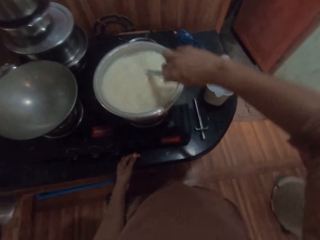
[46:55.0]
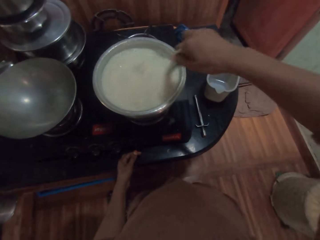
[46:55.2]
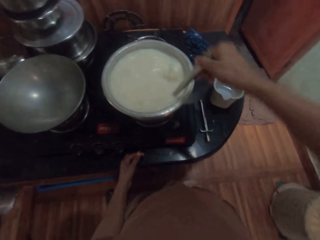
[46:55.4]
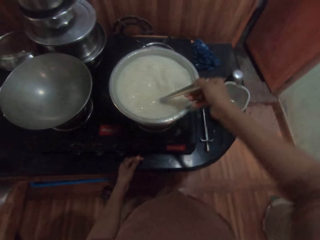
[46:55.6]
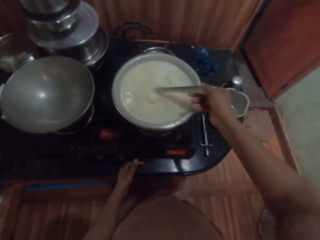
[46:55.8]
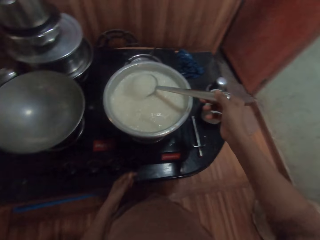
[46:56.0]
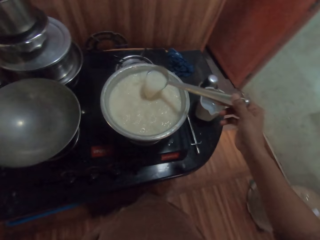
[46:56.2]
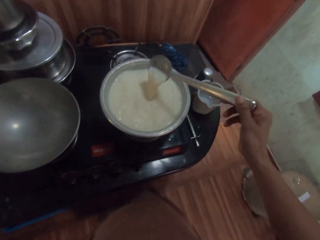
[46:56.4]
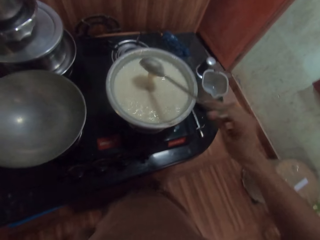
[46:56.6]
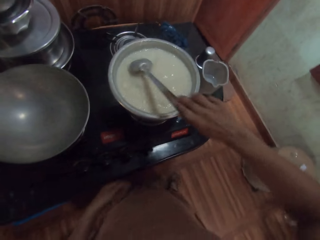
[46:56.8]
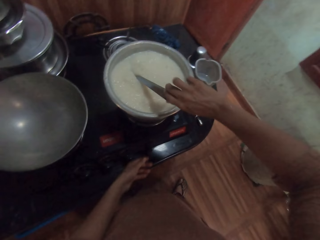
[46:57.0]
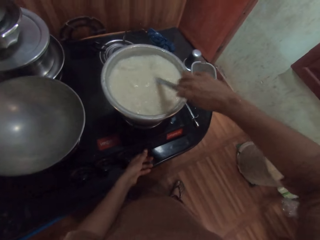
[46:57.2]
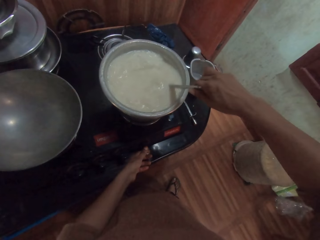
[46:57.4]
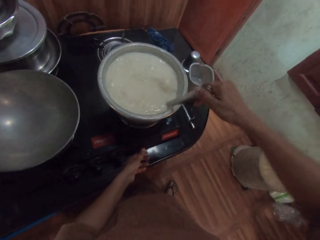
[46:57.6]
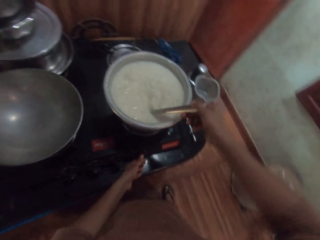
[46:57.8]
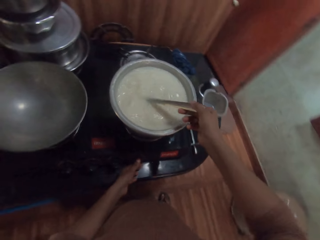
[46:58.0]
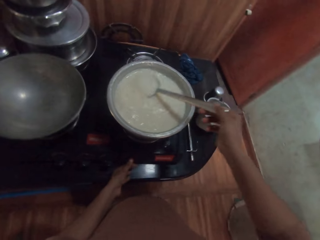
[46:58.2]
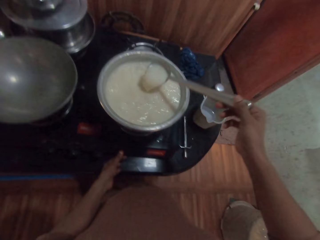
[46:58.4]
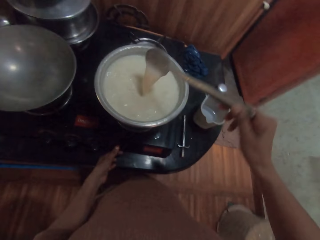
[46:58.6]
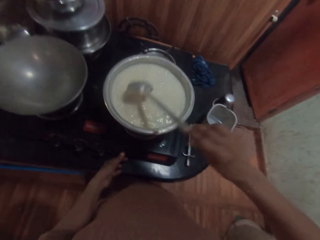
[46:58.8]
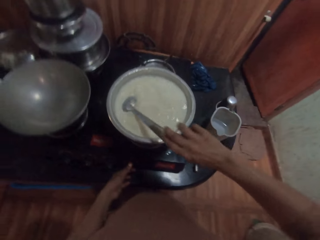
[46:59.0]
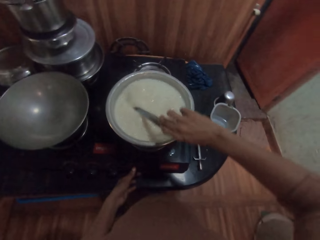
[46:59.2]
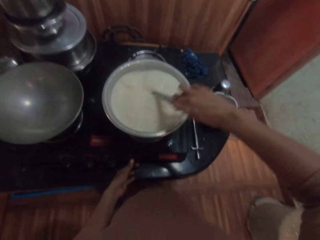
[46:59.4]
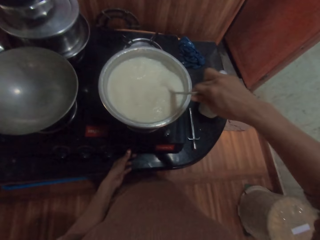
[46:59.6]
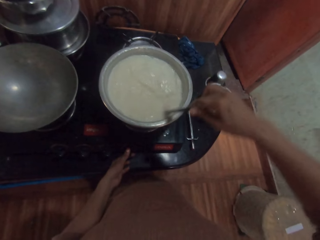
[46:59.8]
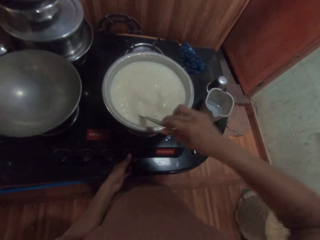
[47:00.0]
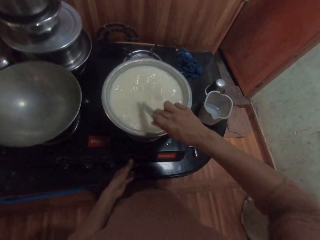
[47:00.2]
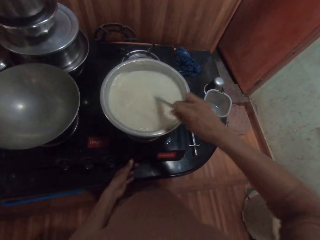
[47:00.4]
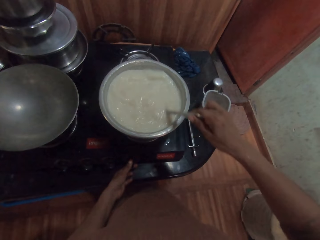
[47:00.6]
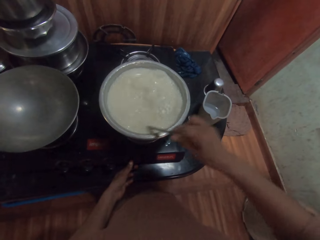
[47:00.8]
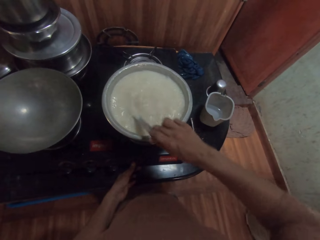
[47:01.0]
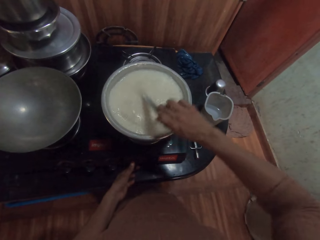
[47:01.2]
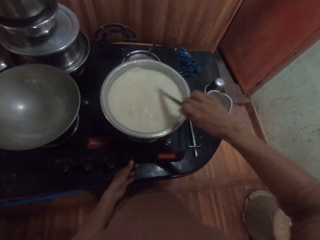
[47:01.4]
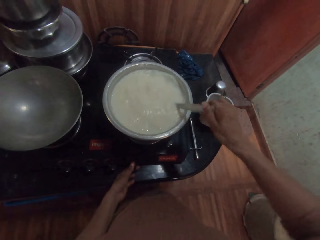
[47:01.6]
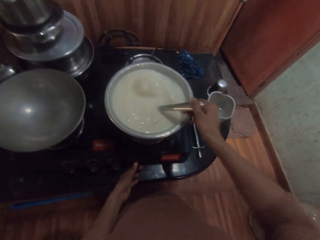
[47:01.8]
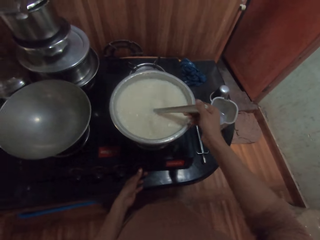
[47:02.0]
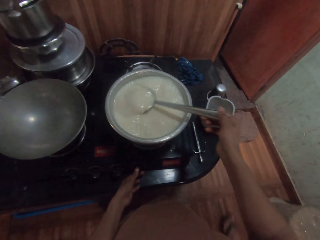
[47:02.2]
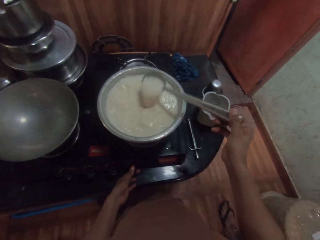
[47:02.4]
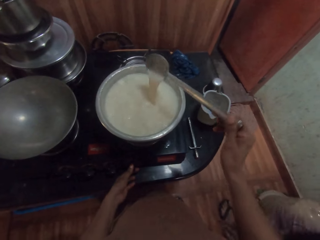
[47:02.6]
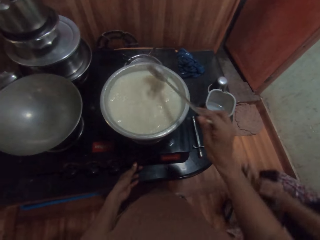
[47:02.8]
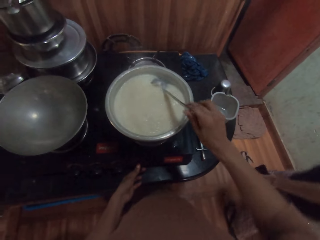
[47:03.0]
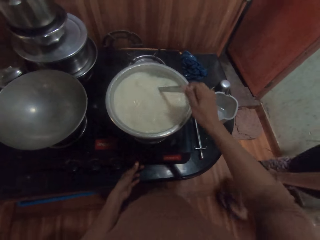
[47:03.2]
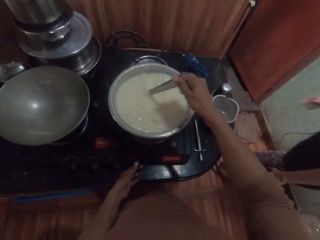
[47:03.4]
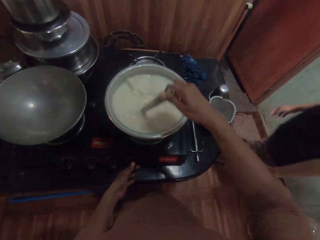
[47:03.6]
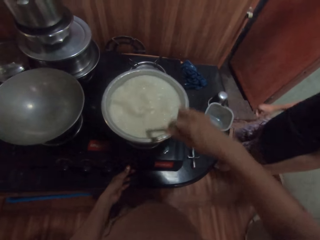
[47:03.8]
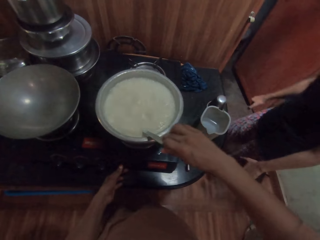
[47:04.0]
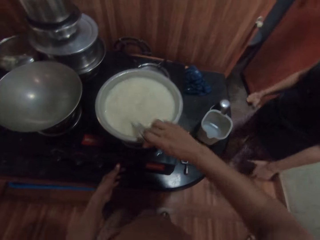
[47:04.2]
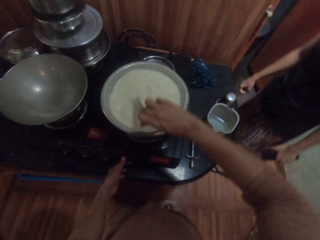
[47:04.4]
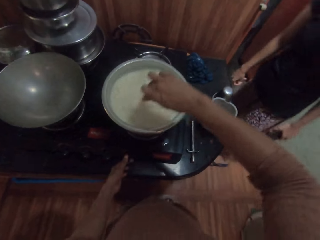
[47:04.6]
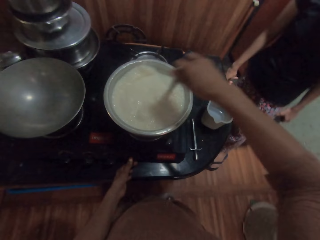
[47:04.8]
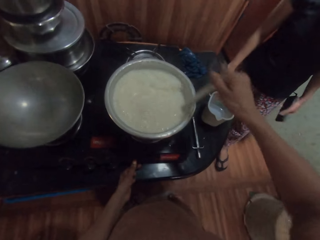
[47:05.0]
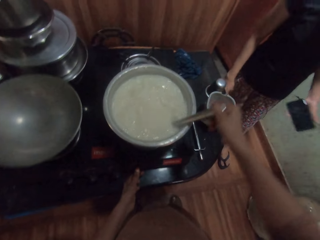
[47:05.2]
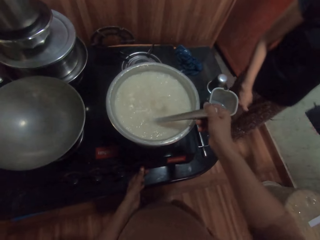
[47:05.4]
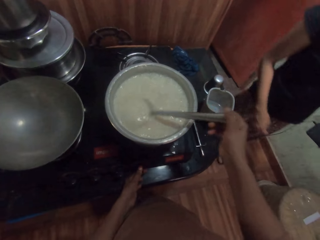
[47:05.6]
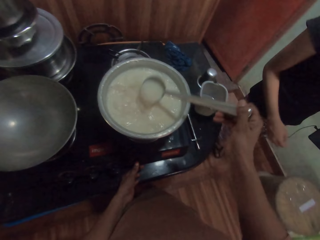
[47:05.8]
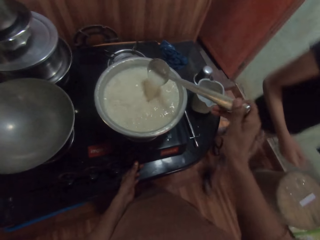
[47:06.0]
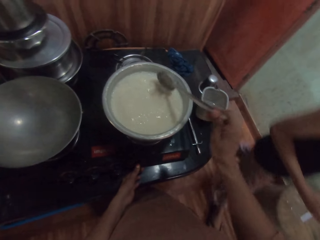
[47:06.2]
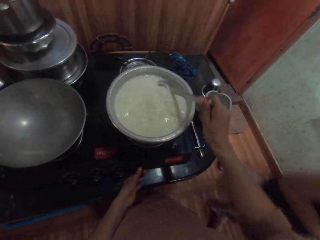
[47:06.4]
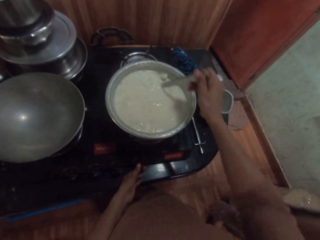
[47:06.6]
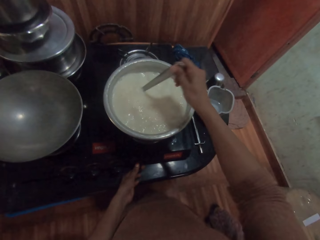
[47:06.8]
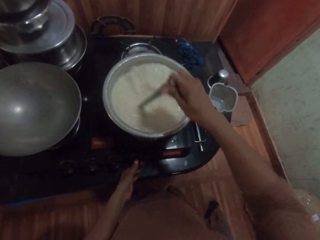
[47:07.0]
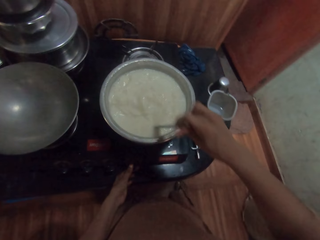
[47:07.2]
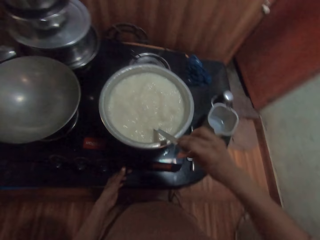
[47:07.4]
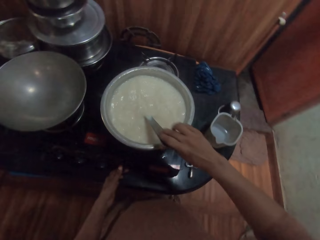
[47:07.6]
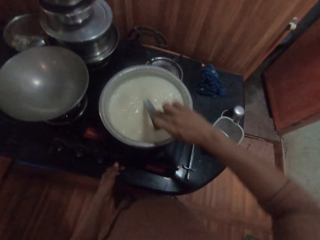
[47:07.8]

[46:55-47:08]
The camera wearer releases the control knob. They adjust the control knob. A woman walks towards the camera wearer in the kitchen. The woman interacts with the camera wearer. The camera wearer converses with the woman. The woman walks away with a phone in her right hand.

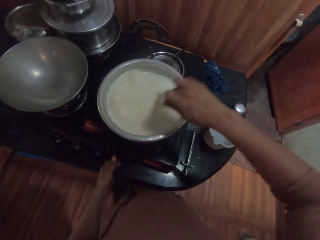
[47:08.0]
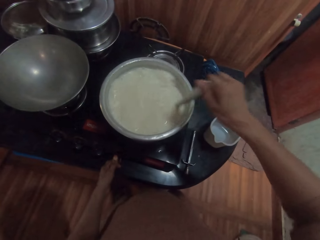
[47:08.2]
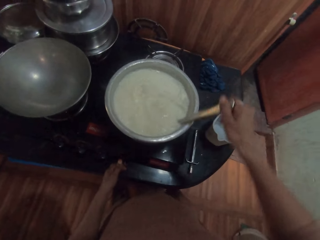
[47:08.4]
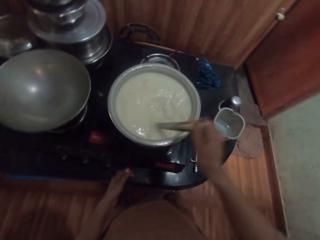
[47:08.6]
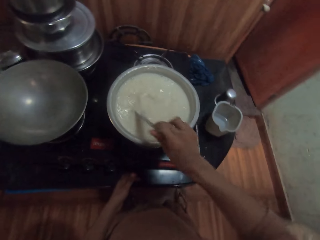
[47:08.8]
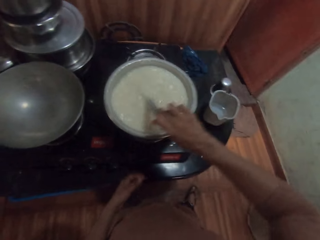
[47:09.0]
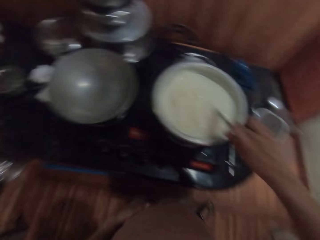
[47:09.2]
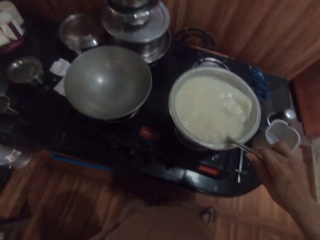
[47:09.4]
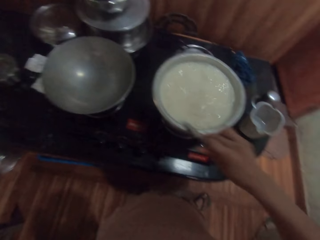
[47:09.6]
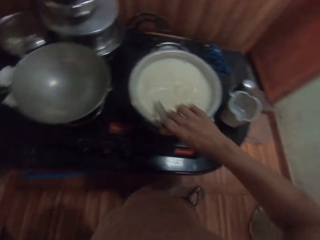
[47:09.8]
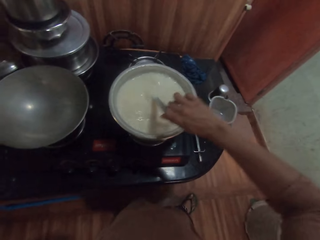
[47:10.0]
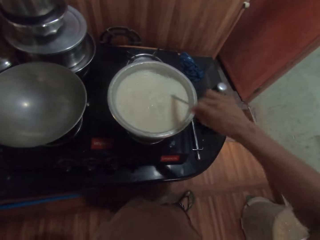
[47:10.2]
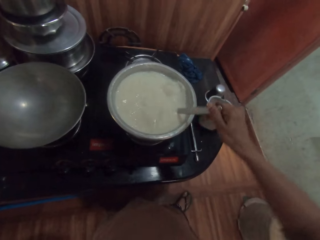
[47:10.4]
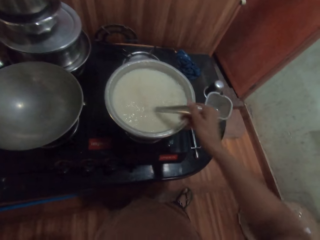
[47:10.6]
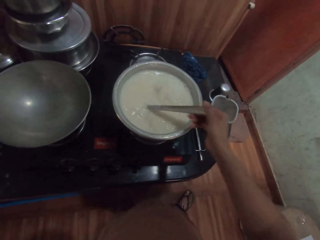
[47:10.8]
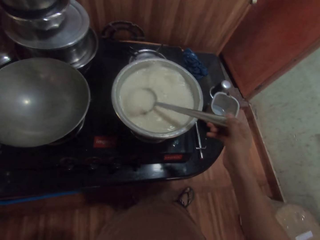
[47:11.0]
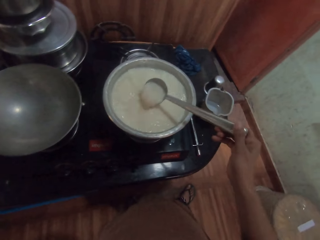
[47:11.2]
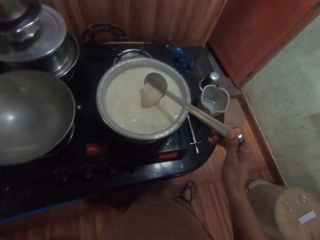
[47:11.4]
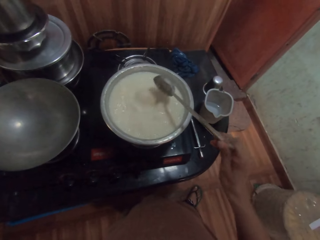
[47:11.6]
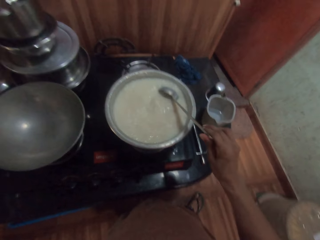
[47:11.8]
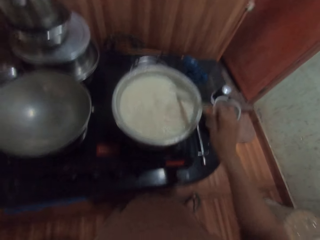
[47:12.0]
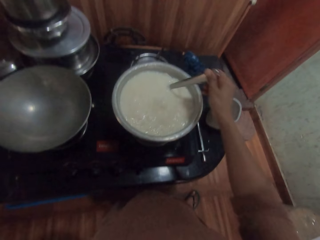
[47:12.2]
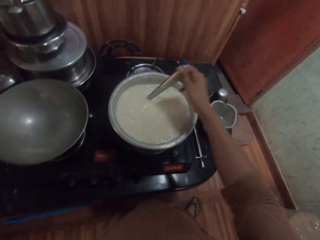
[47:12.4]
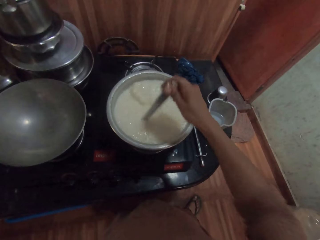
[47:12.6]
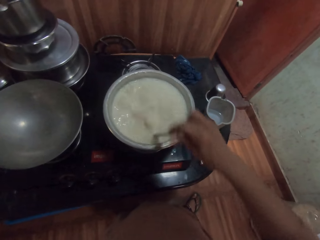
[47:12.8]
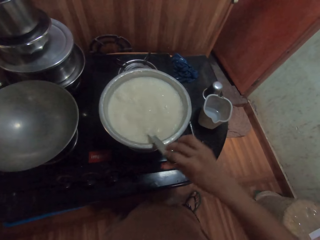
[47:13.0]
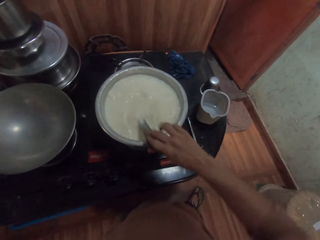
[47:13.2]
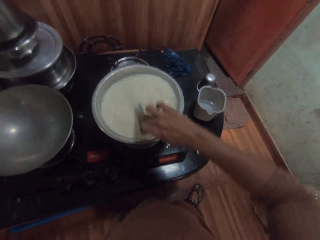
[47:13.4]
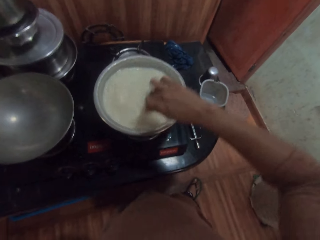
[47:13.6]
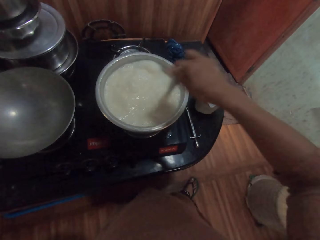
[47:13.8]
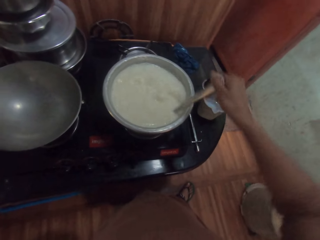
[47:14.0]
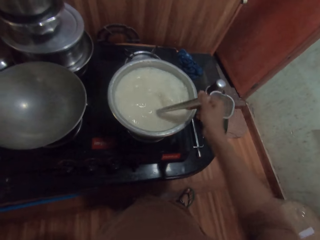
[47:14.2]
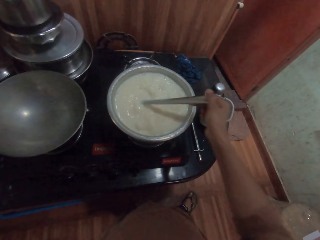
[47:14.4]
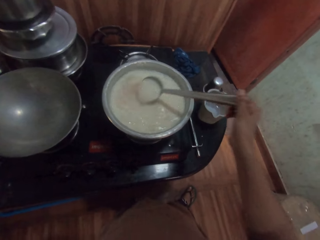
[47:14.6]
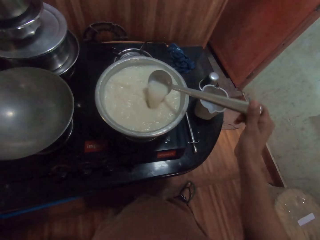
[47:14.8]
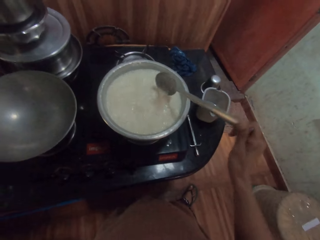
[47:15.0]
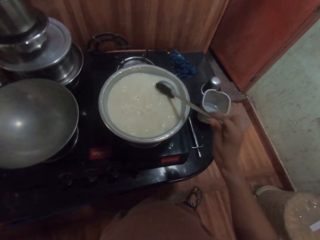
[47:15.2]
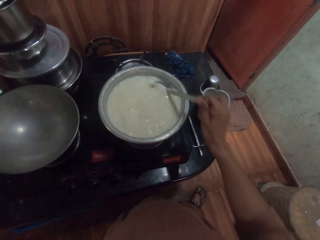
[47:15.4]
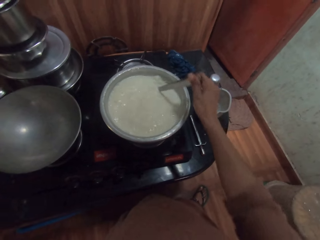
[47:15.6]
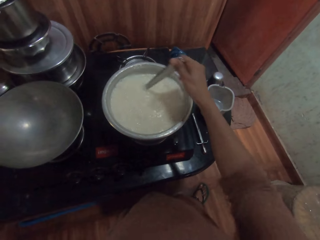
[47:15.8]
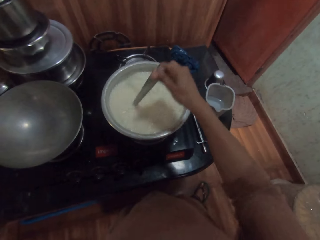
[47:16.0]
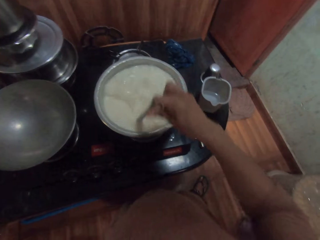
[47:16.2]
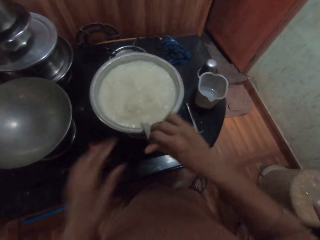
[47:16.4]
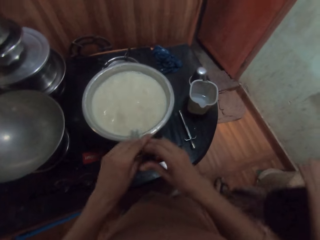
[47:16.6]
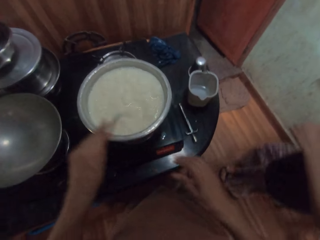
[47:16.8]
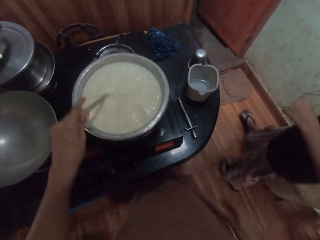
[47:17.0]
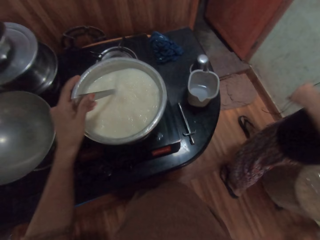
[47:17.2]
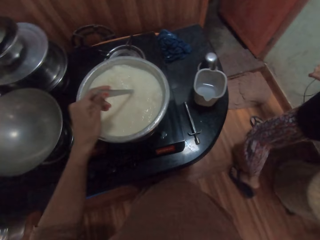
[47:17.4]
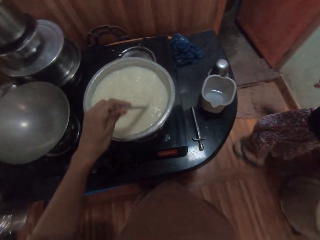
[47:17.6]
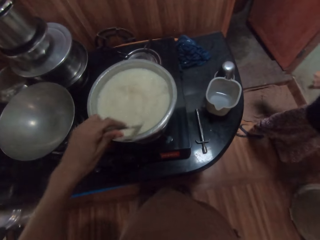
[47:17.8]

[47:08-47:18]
The camera wearer releases the control knob. He stirs the liquid in the pot on the cooker with the spoon in his right hand. He puts the spoon on his left hand. He stirs the liquid in the pot on the cooker with the spoon in his left hand. A woman converses with the camera wearer with a phone in her right hand.
